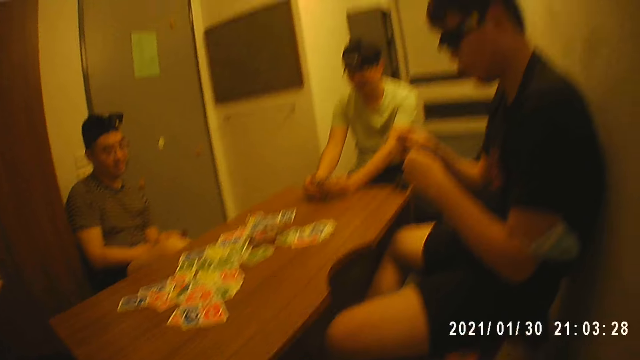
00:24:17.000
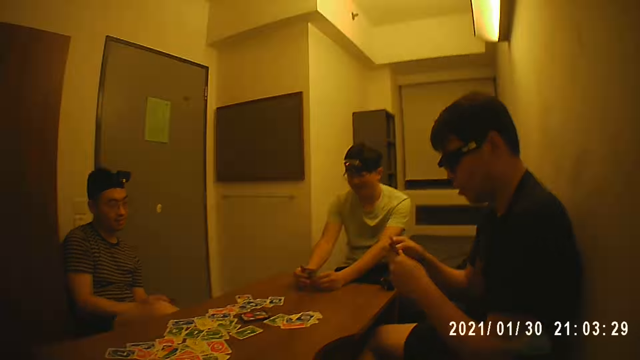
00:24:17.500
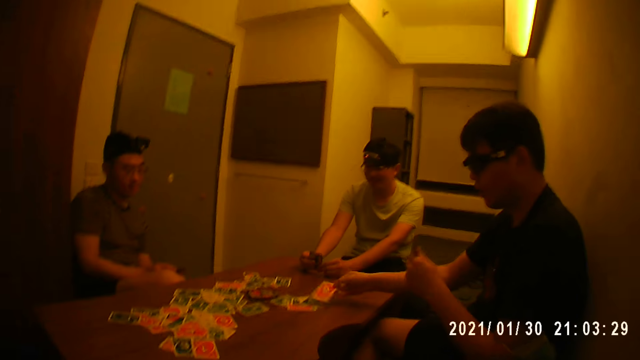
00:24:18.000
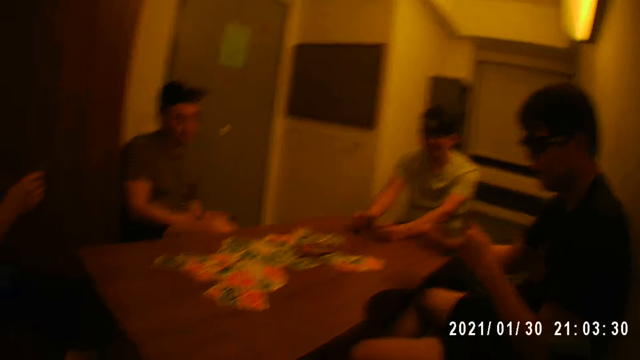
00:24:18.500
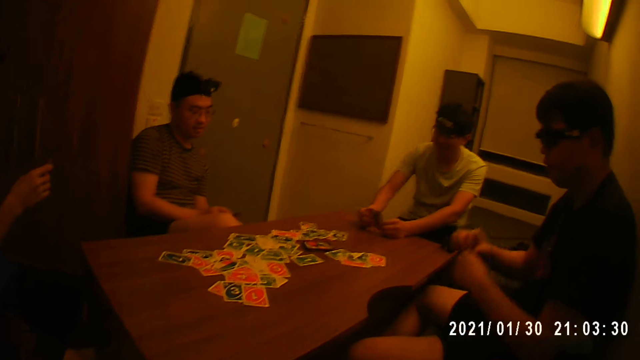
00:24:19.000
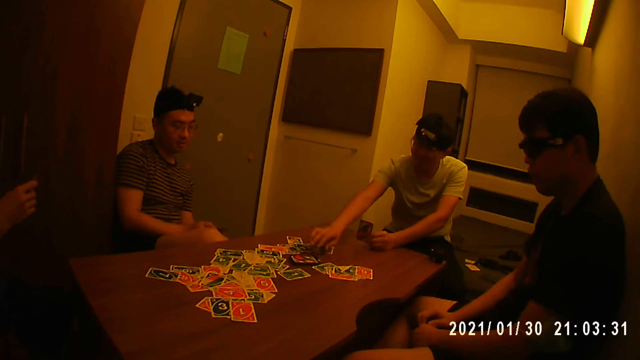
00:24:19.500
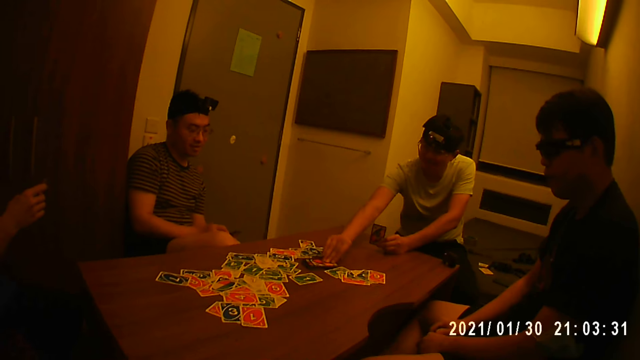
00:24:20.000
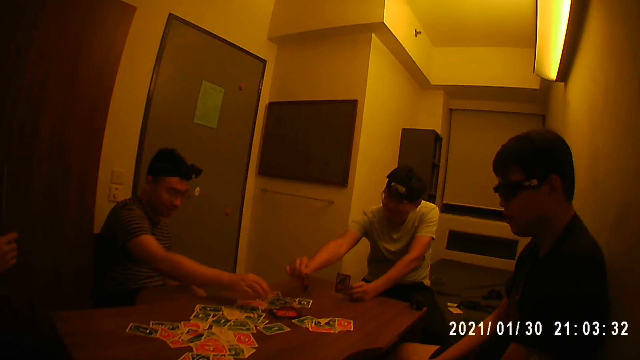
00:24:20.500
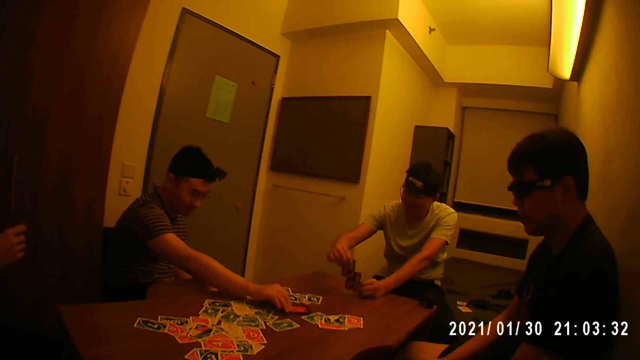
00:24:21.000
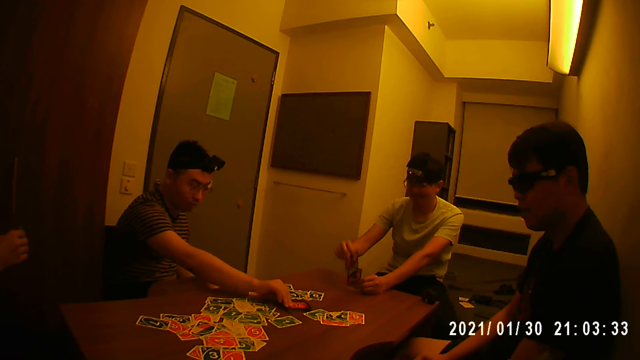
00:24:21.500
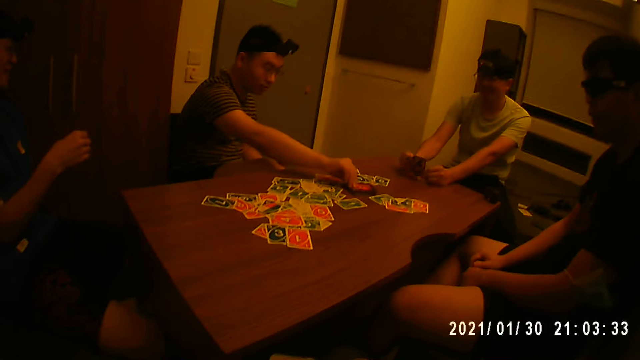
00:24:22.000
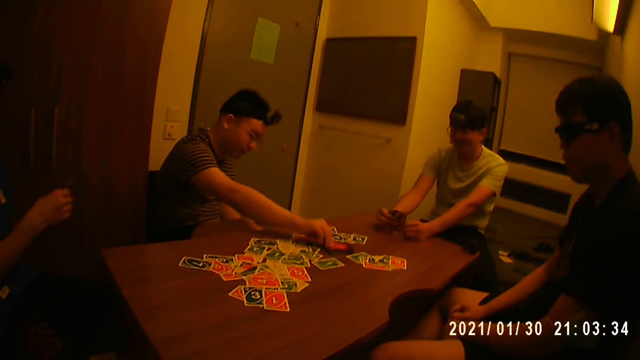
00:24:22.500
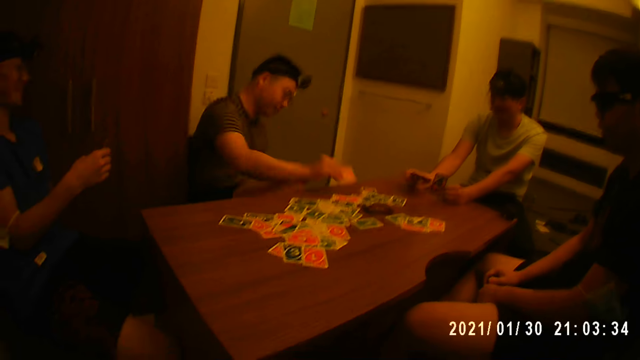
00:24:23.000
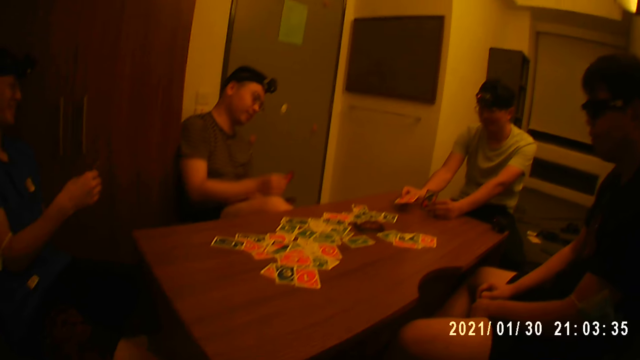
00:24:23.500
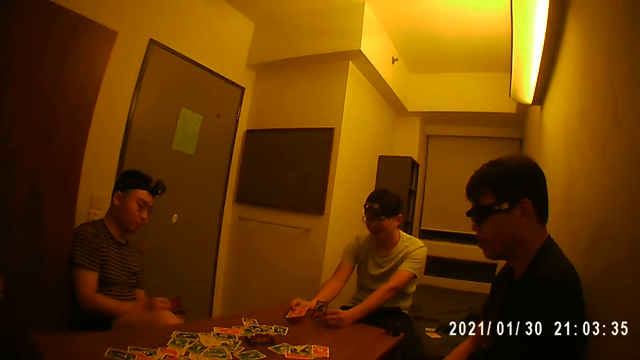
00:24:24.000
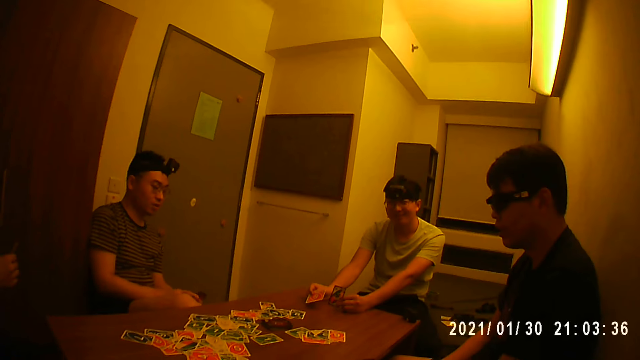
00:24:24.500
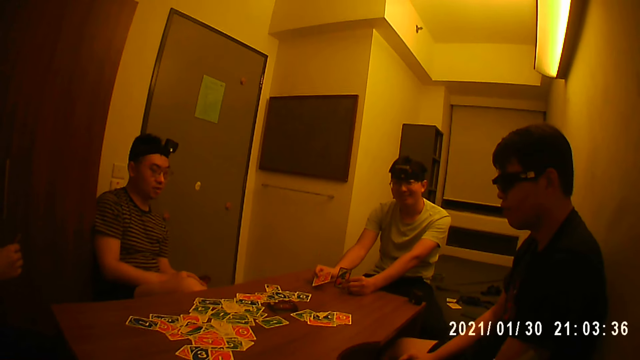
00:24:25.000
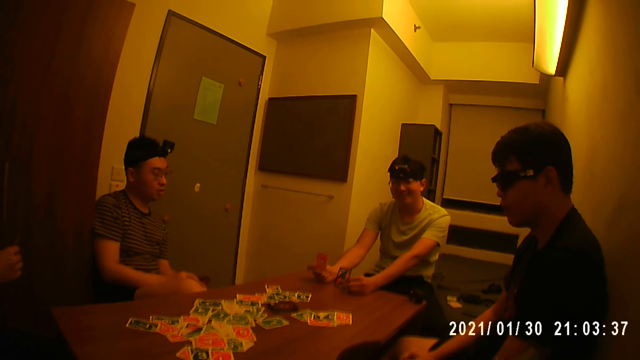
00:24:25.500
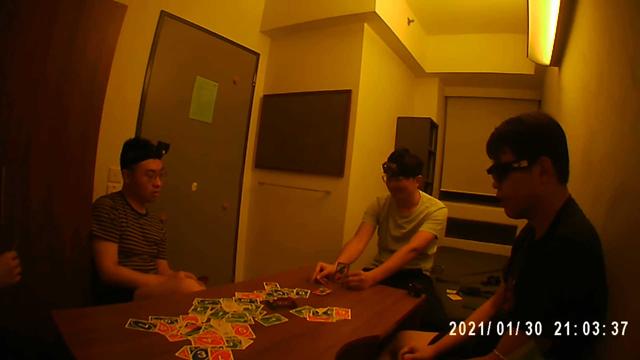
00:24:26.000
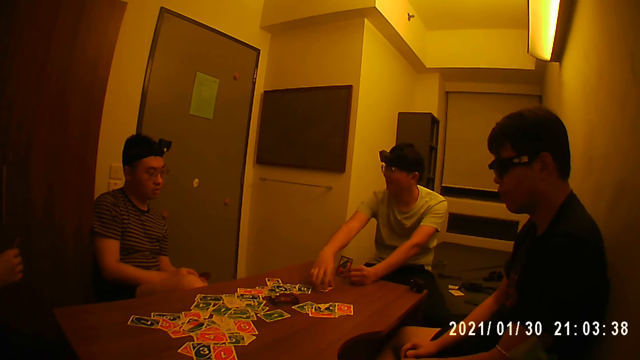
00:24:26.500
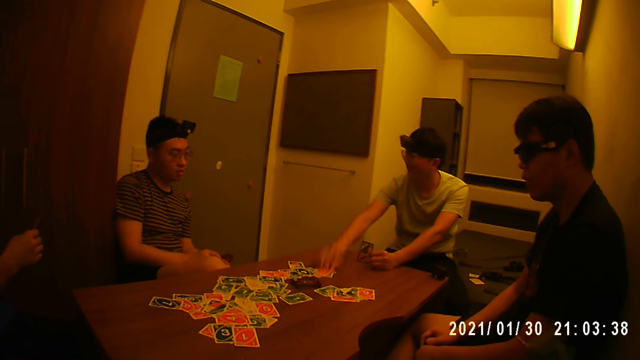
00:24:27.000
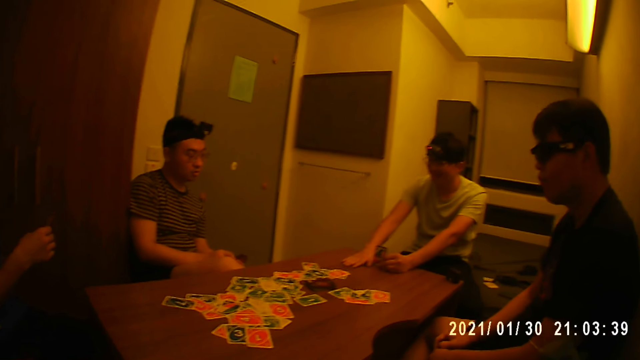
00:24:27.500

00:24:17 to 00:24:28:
A man drops a card on the table with his right hand and lowers the cards in his hands. Another man picks a card on the table with his right hand. The first man looks at the cards on the table. A third man picks a card on the table with his right hand. The second man puts a card in the pack of cards in his hand. The camera wearer looks at the cards on the table. The third man puts a card in the pack of cards in his hands. The second man throws a card on the table. The third man looks at the cards on the table. The second man drops a card on the table with his right hand.

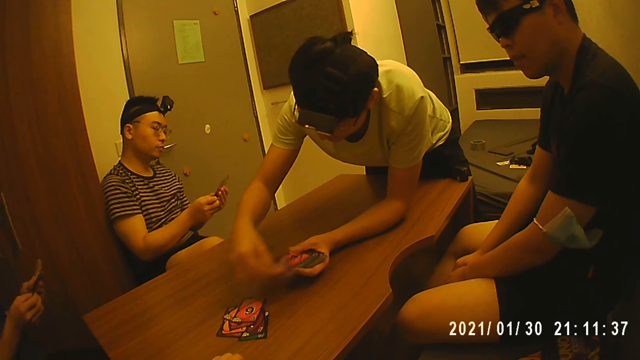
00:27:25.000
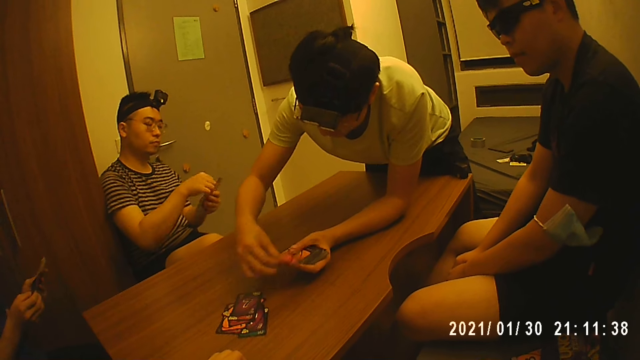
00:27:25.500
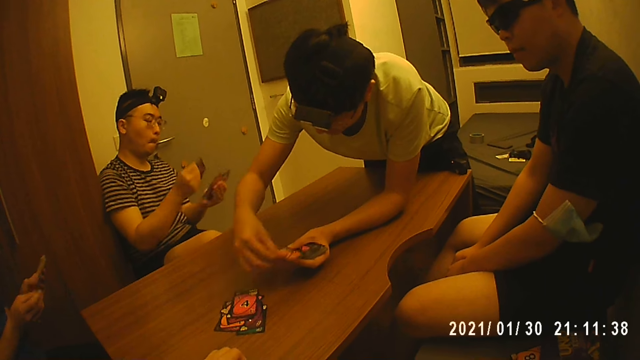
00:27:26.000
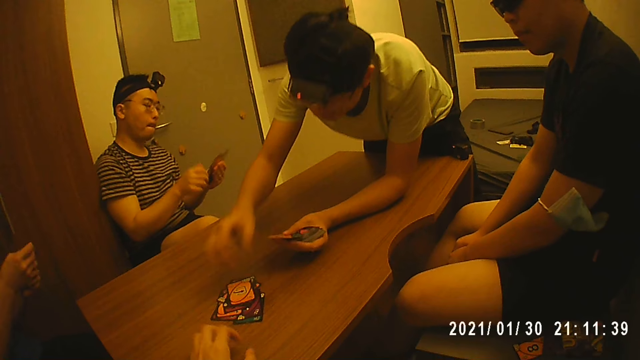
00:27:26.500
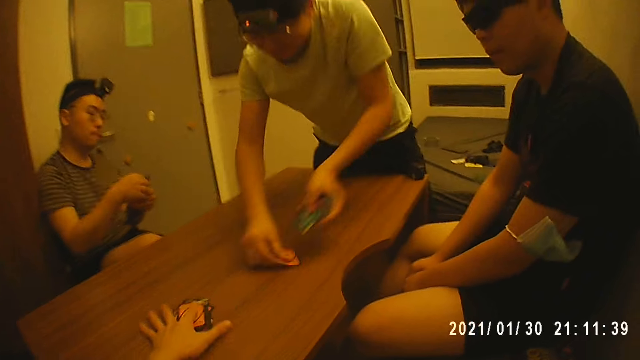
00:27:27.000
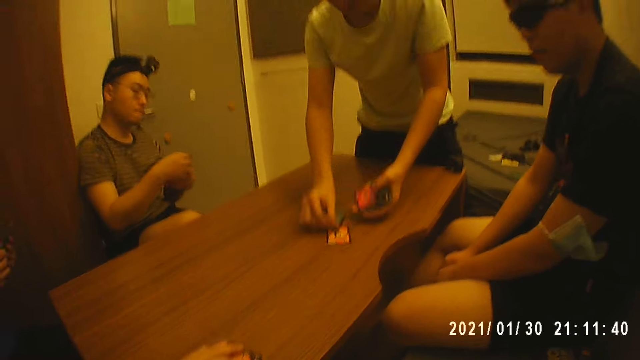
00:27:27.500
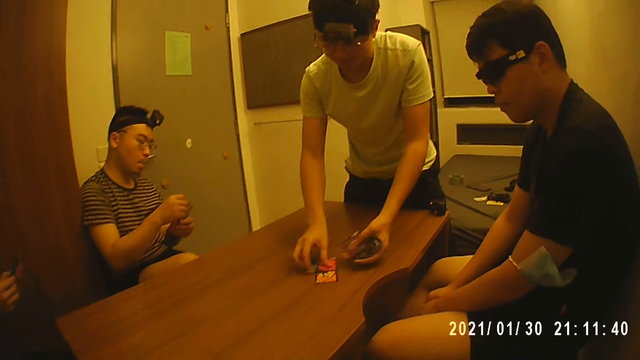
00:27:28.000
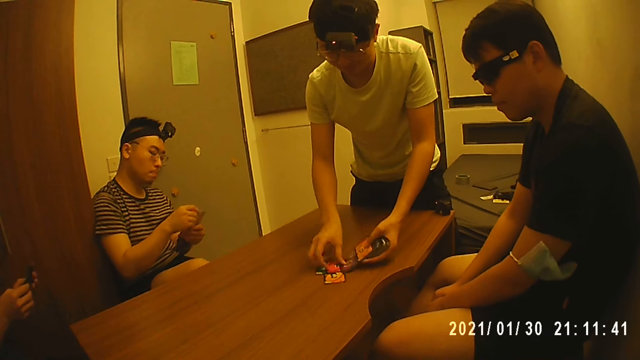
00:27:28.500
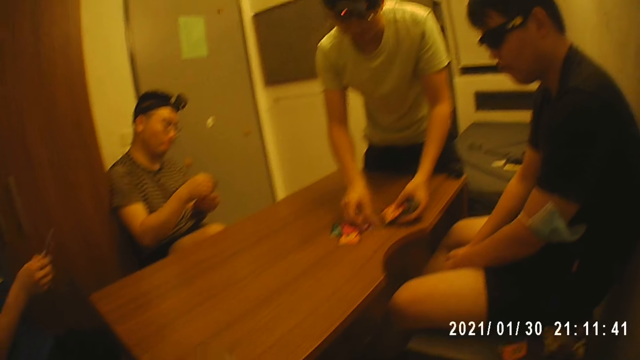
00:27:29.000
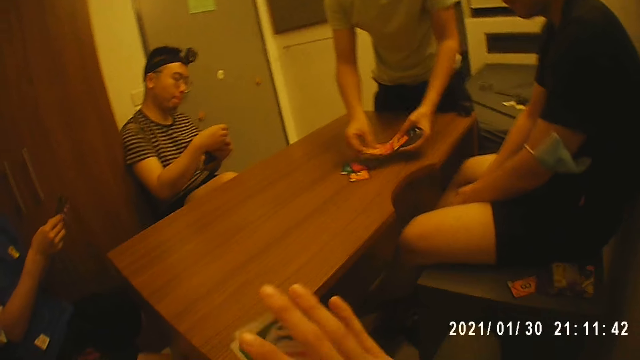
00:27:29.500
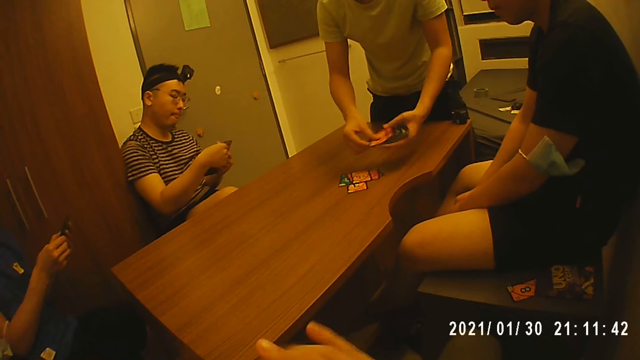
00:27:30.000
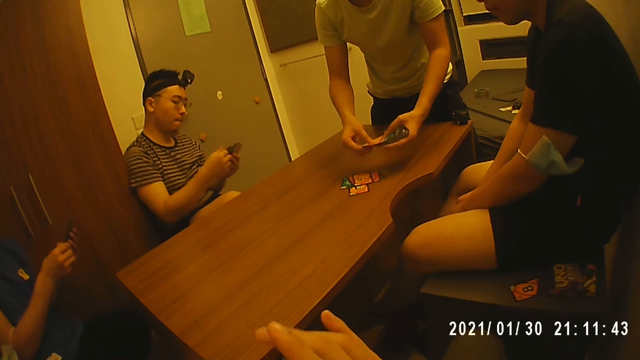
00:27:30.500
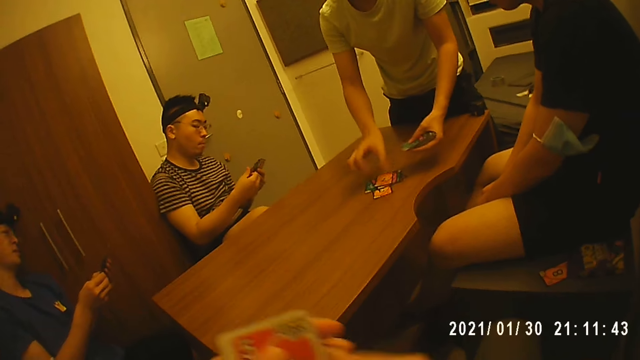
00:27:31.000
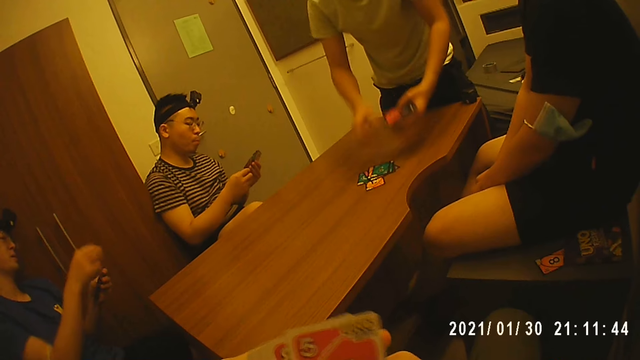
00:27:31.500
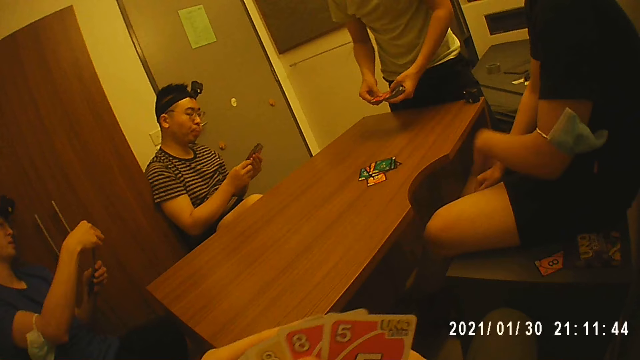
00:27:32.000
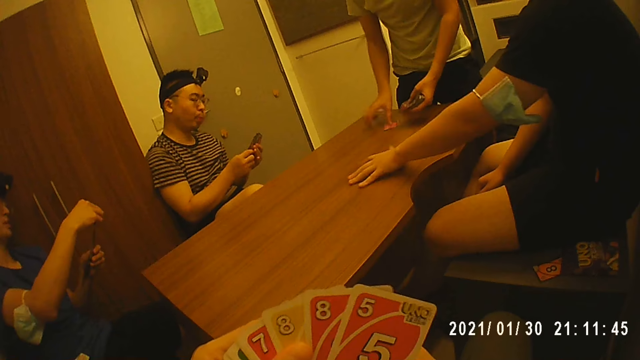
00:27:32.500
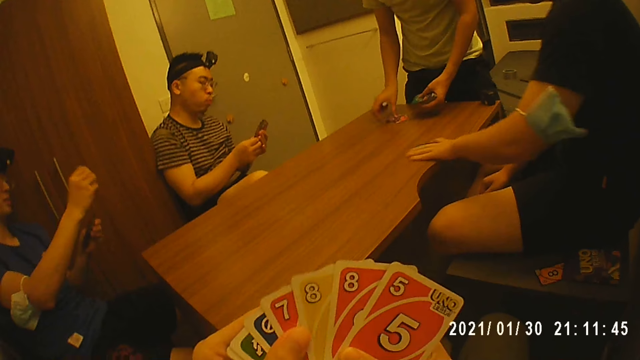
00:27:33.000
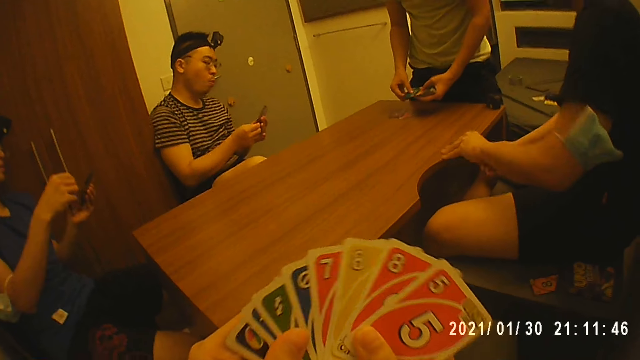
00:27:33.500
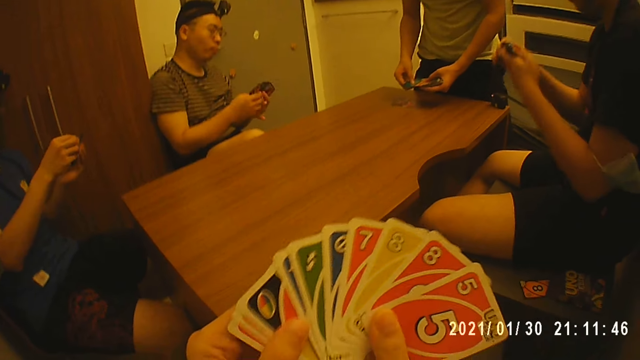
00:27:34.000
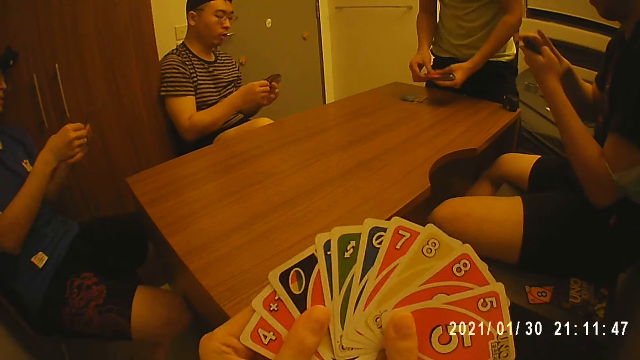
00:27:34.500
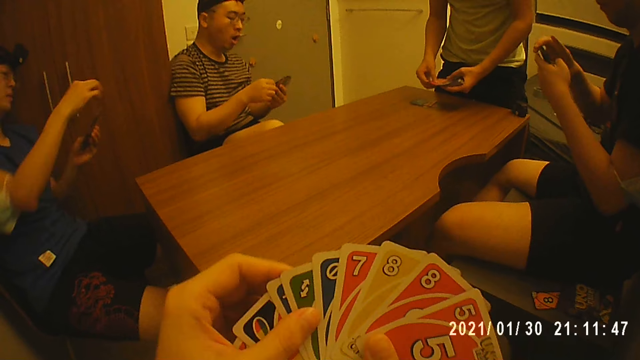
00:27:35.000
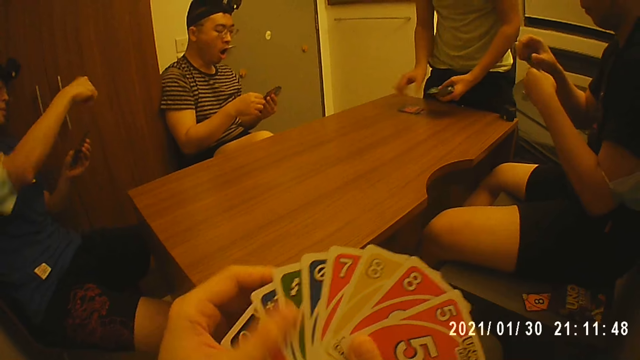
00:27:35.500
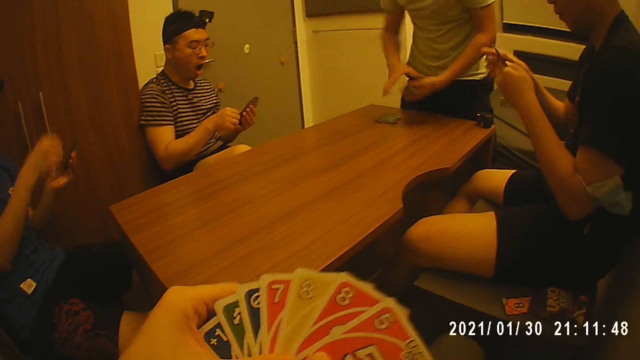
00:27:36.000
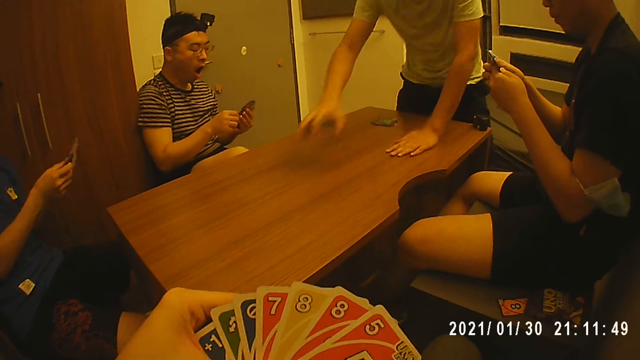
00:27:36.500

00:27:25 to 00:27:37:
The camera wearer picks the cards from the table with his left hand. A man puts ten cards in front of another man on the table with his right hand. The camera wearer arranges the cards in his left hand with his right hand. He spreads the cards with both hands. The other man picks the cards on the table with his left hand. The first man puts ten cards on the table with his right hand. The other man holds the card in his left hand with his right hand and spreads the cards in his left hand with his right hand. The first man places his left hand on the table.
